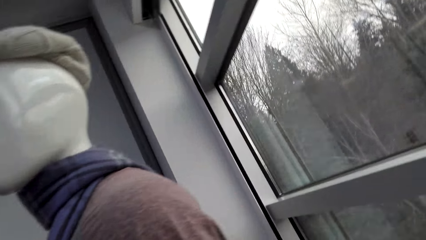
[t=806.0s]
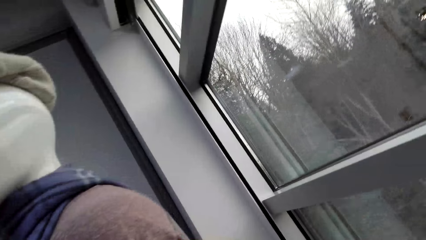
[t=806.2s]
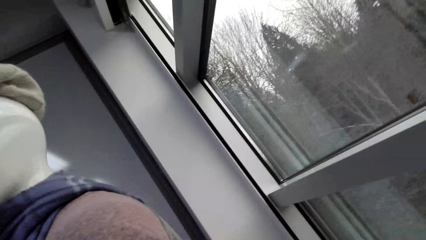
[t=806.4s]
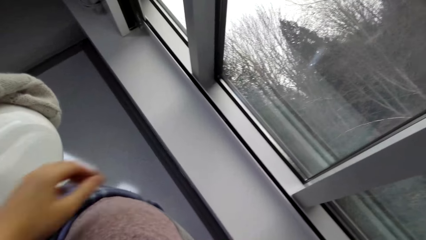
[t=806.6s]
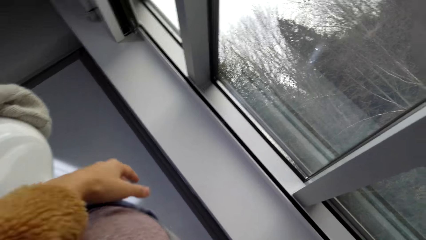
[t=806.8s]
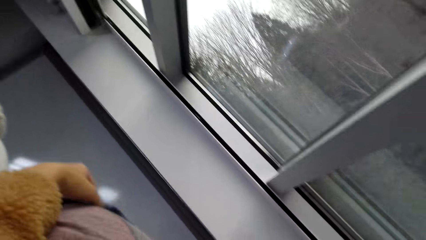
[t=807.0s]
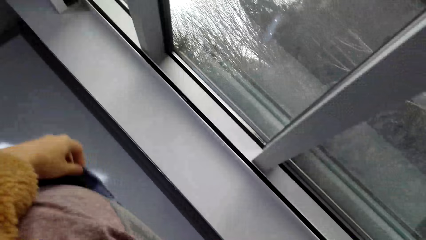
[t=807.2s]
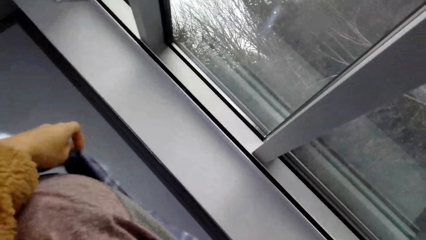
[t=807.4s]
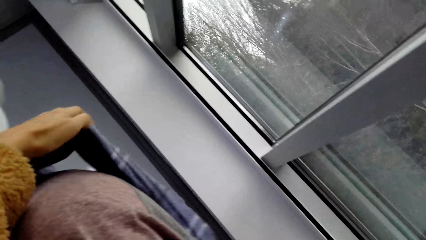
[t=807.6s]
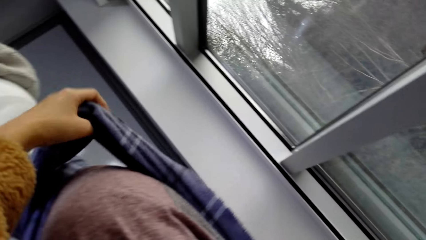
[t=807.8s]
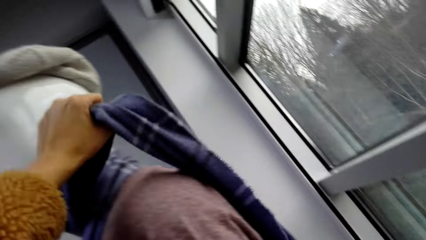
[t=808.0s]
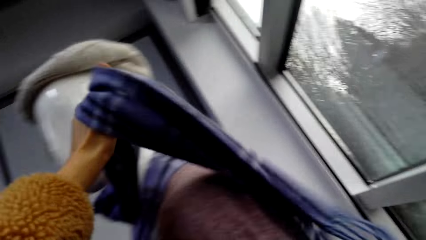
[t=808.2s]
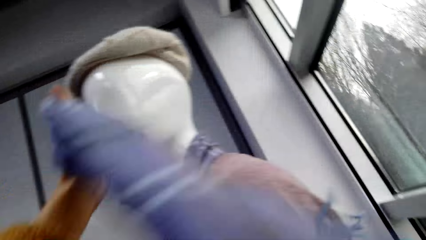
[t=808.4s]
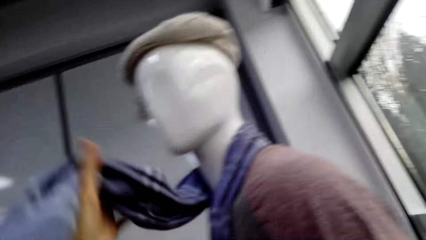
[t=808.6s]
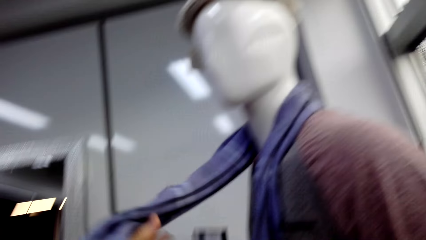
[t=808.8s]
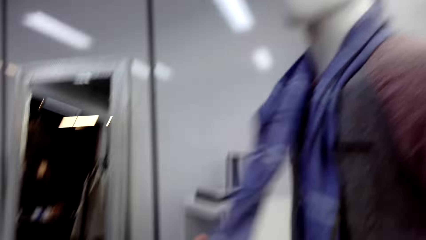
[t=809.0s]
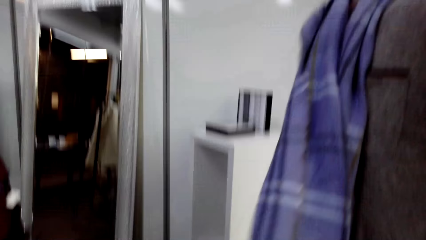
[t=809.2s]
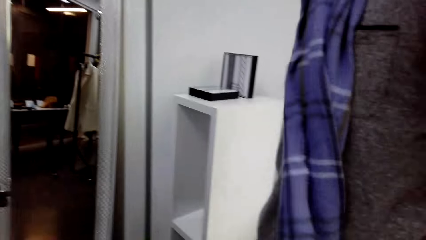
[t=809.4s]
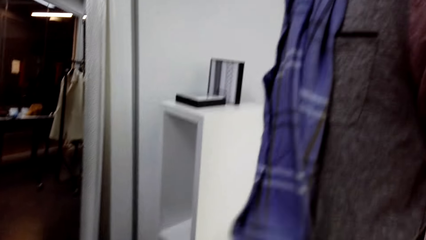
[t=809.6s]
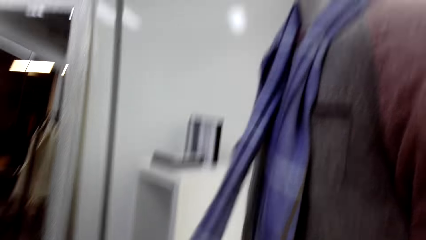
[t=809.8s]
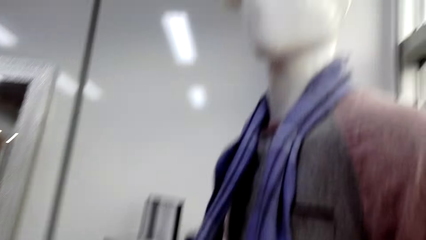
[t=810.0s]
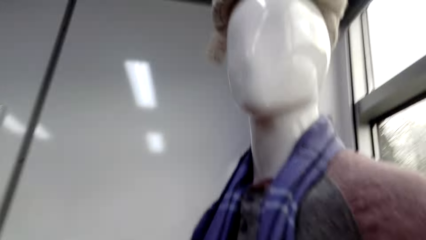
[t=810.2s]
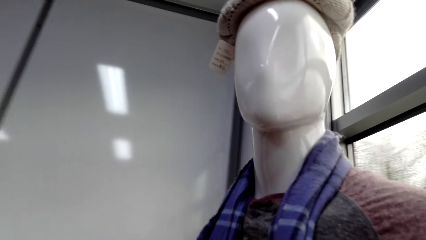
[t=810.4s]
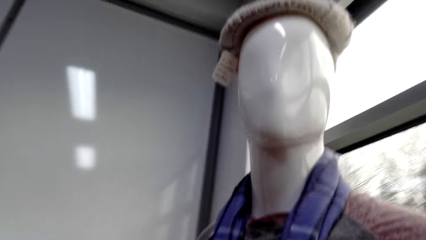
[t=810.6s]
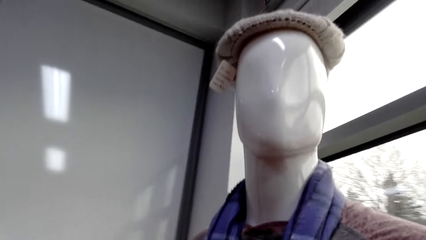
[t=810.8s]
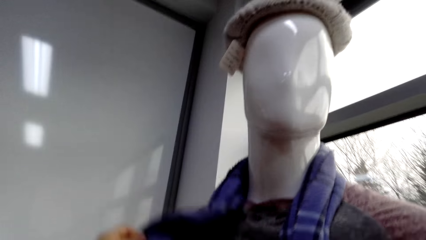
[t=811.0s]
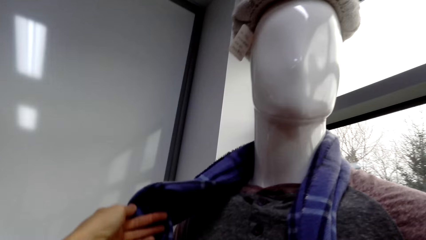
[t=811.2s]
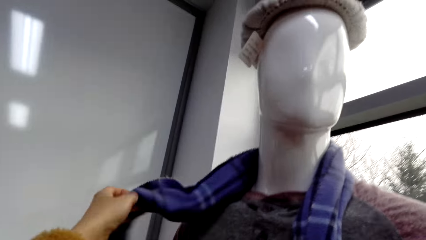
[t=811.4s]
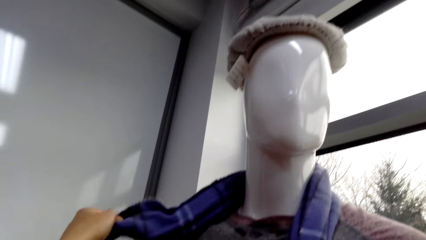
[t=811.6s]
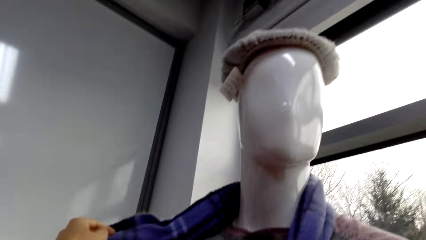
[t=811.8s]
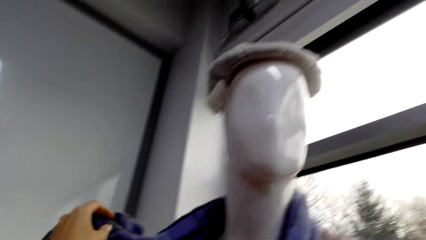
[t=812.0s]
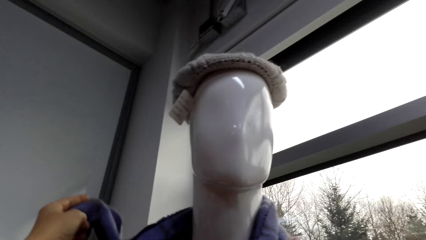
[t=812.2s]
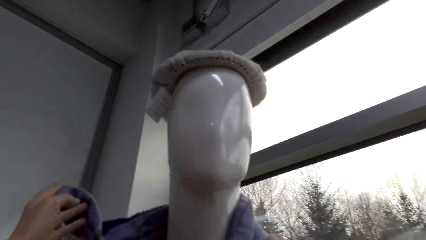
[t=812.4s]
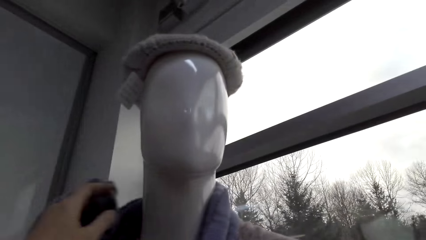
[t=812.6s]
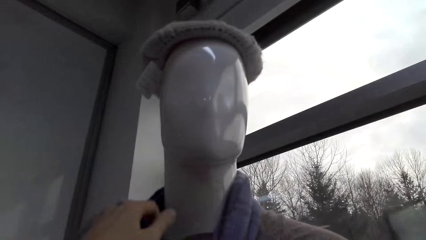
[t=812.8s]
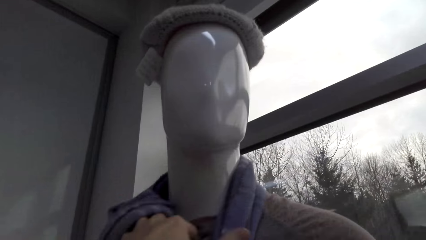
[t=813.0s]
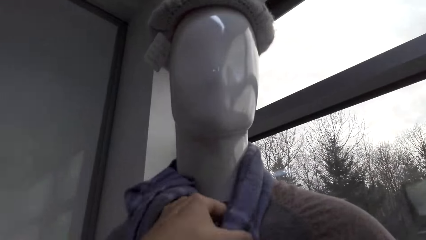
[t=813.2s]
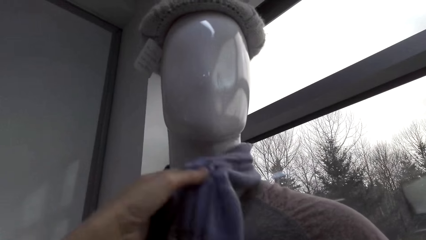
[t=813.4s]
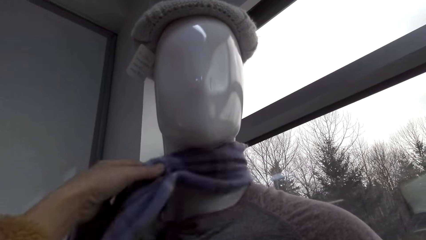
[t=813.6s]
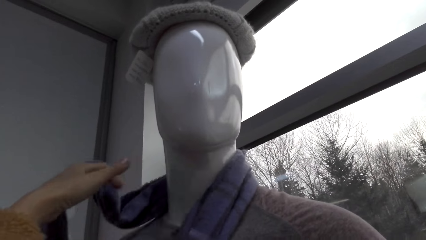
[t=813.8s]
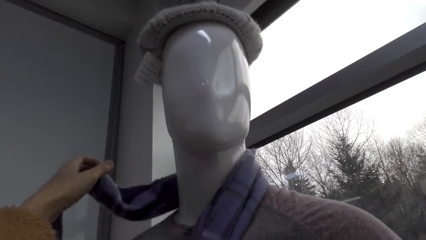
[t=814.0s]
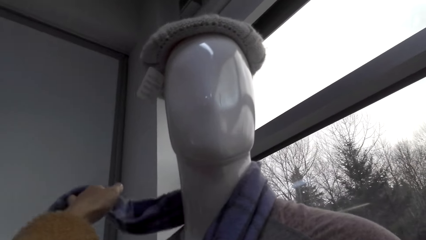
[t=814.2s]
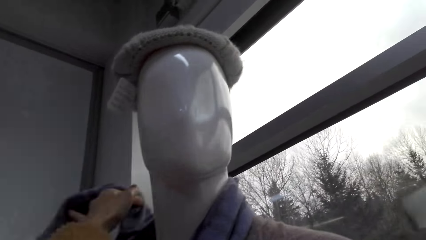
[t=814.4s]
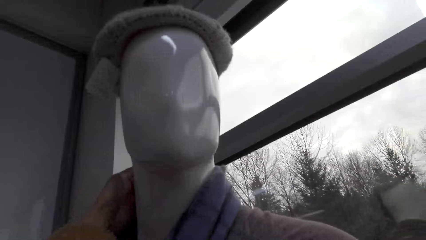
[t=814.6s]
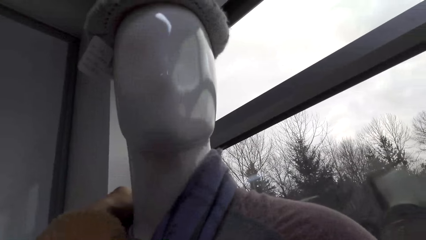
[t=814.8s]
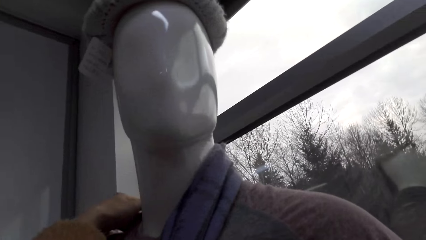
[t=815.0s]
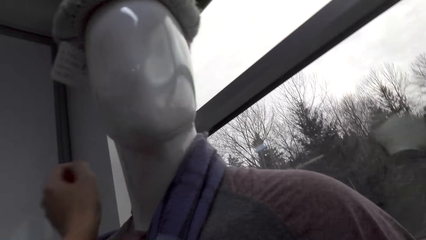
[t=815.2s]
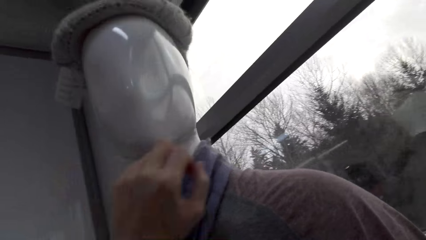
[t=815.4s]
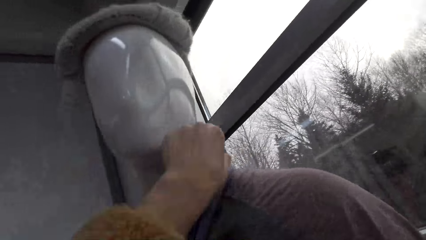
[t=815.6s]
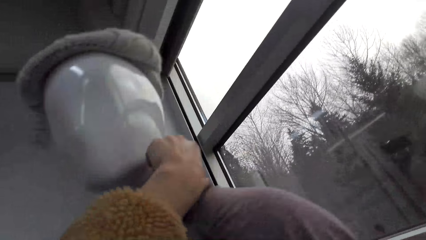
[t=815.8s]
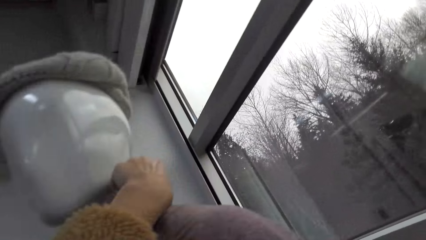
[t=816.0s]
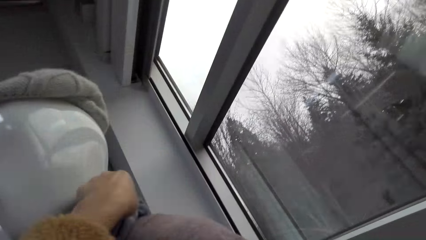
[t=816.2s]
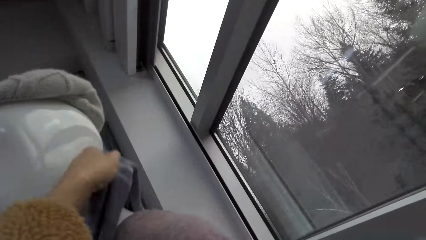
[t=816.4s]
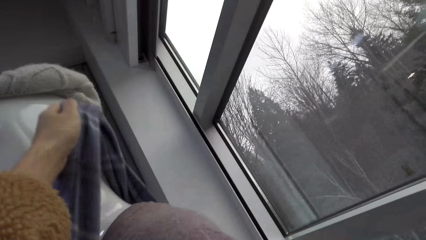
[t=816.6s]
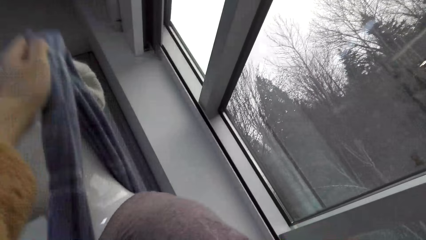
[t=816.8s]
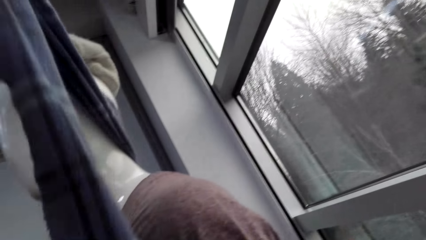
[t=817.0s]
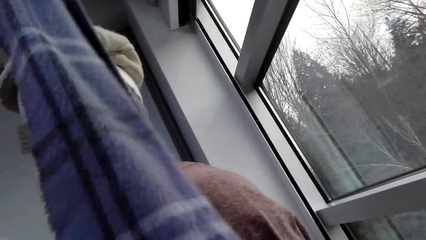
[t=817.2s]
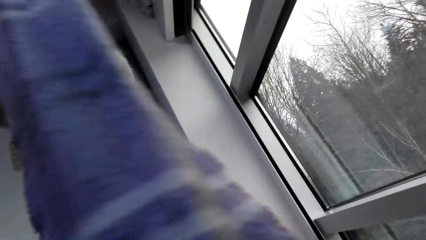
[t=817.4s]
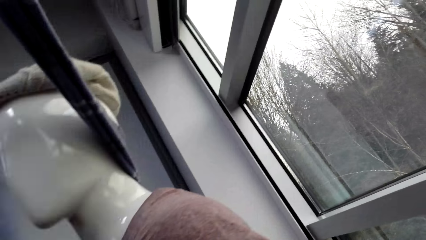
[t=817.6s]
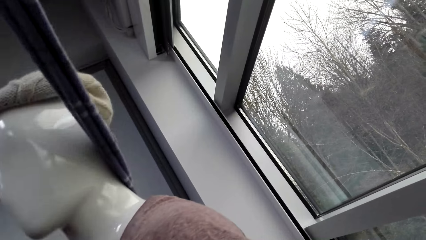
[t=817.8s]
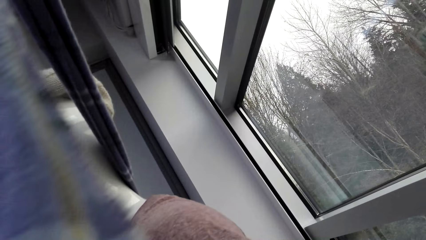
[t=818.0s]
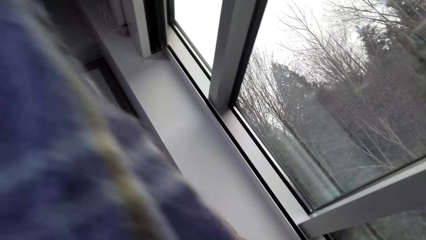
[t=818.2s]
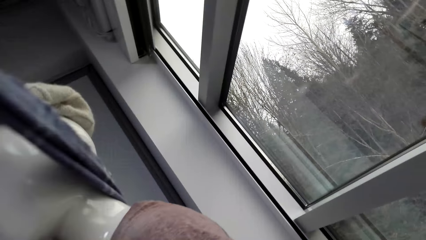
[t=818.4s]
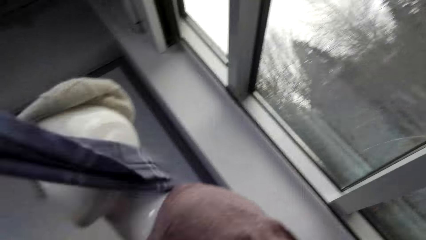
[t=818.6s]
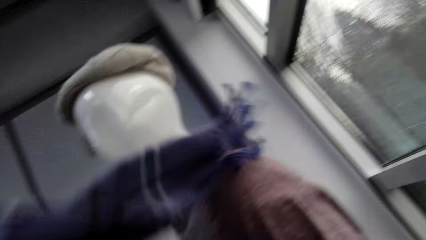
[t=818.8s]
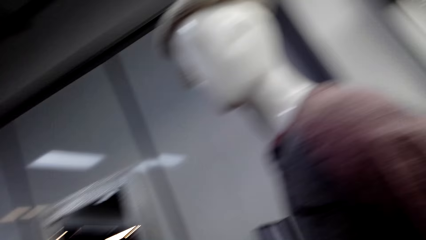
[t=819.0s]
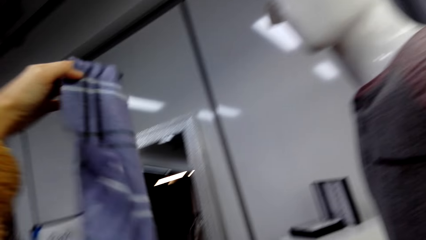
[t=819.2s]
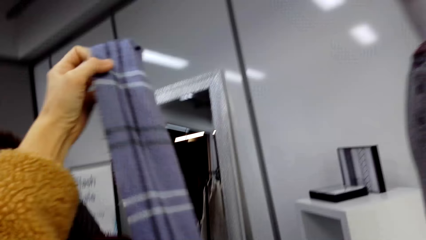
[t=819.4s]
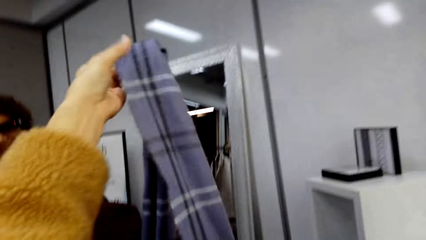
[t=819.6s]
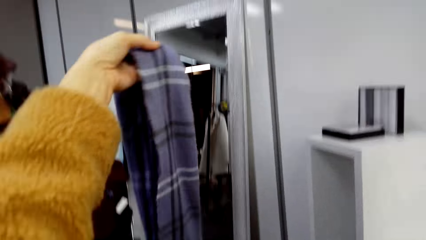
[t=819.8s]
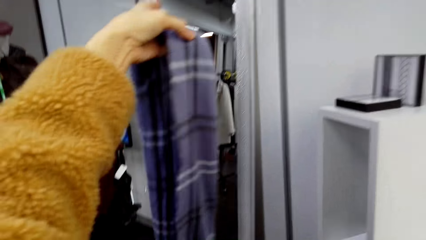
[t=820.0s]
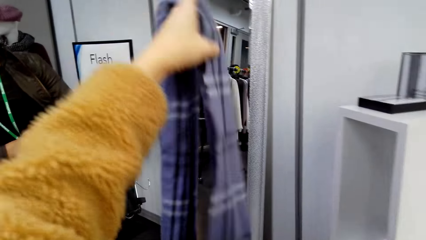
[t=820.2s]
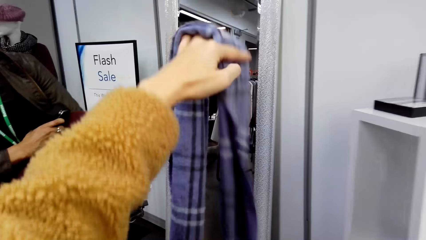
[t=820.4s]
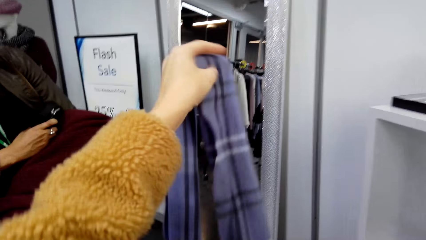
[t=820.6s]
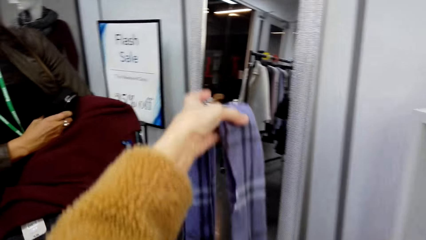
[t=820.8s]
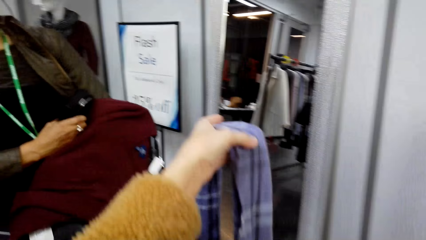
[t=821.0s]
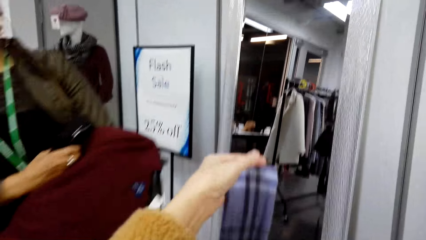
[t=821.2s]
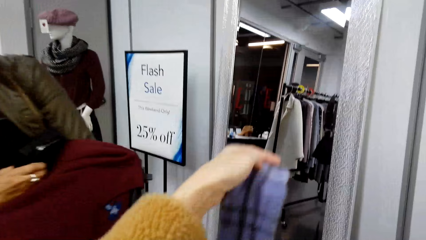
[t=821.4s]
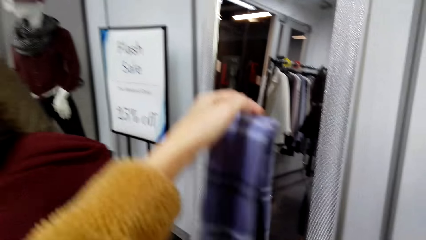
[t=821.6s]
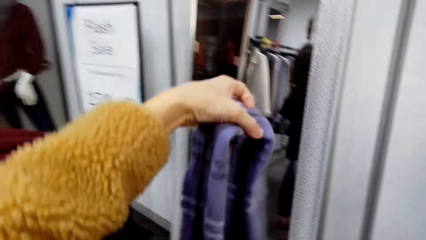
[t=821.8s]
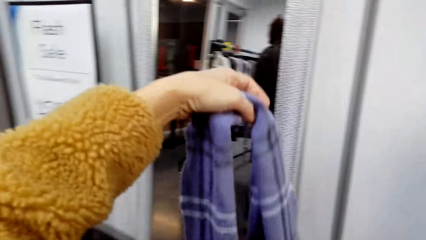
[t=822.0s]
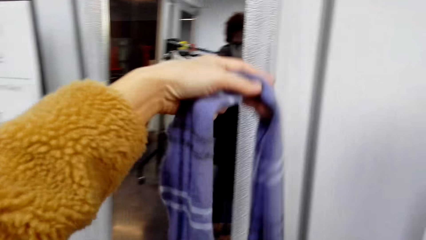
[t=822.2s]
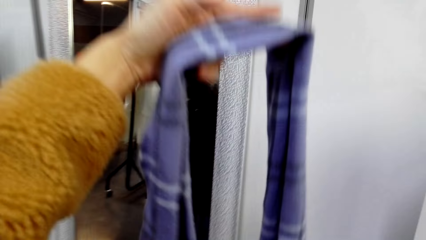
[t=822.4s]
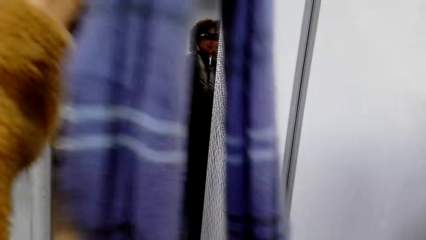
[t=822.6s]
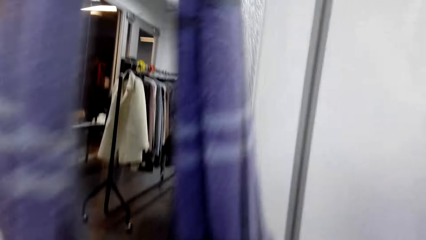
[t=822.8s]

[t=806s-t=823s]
The camera wearer moves his hand on the scarf. He pulls the scarf. He lifts the scarf from the mannequin. He walks towards the mirror.
